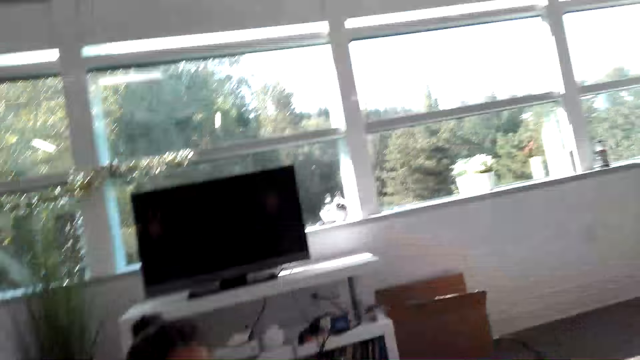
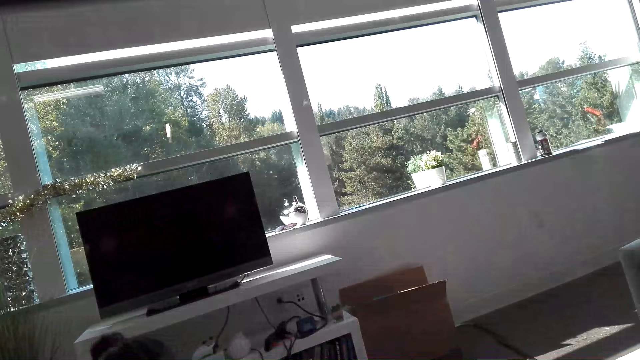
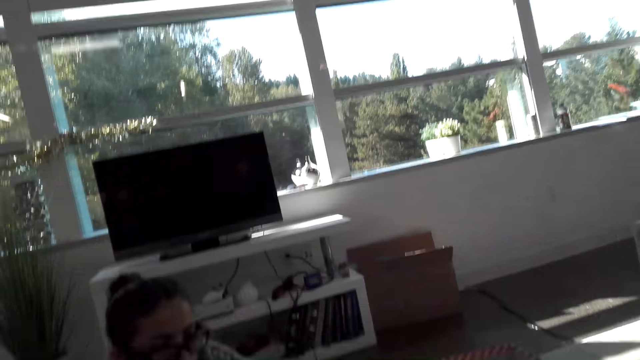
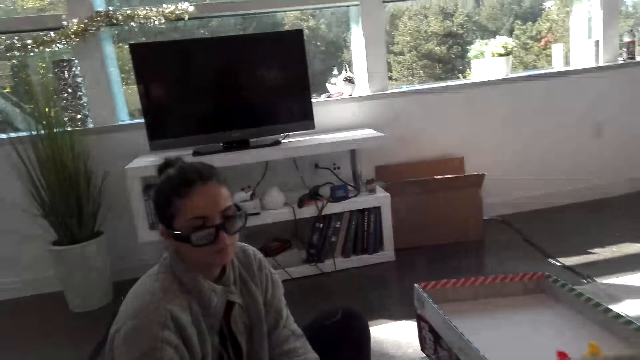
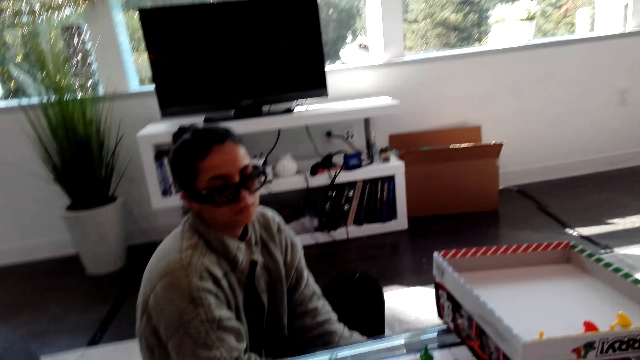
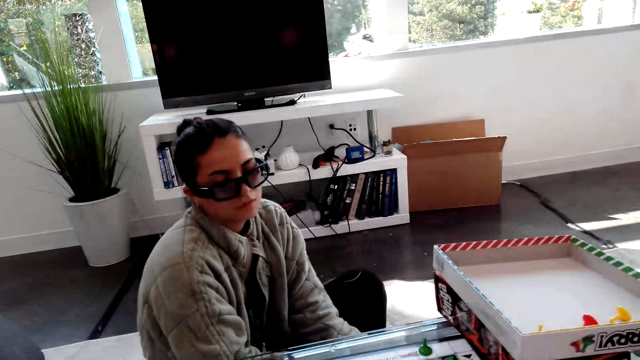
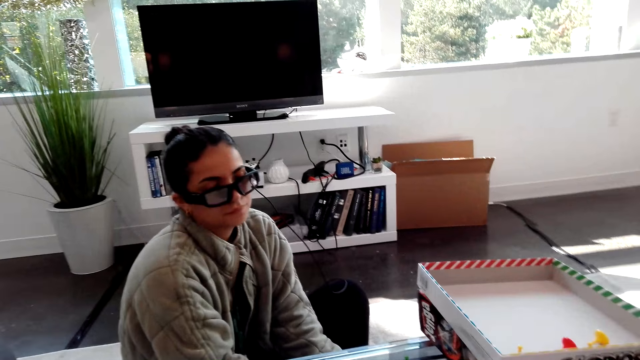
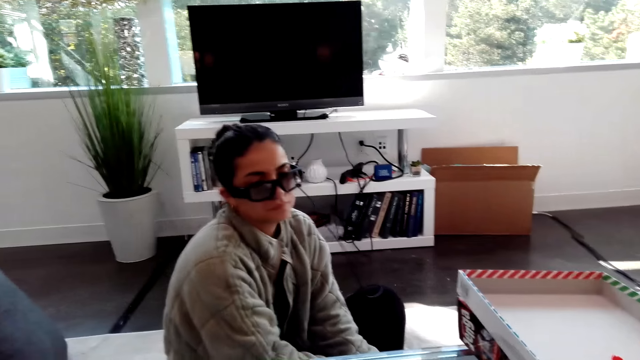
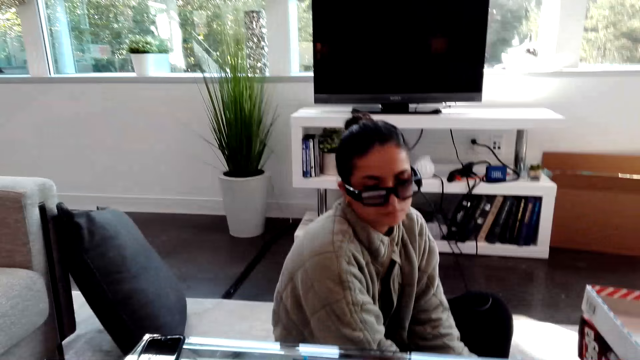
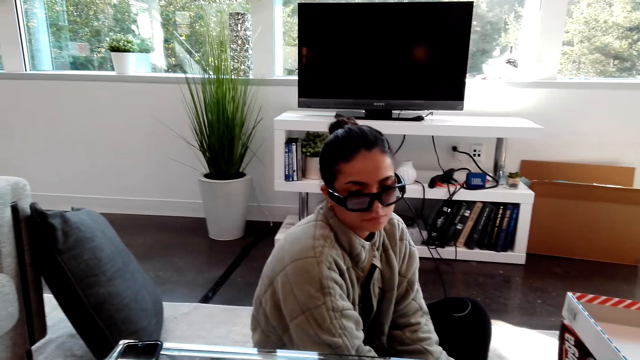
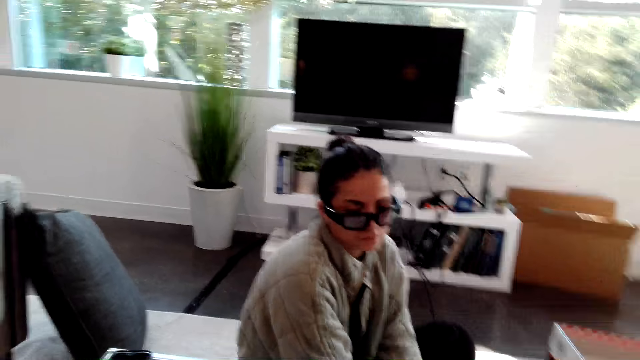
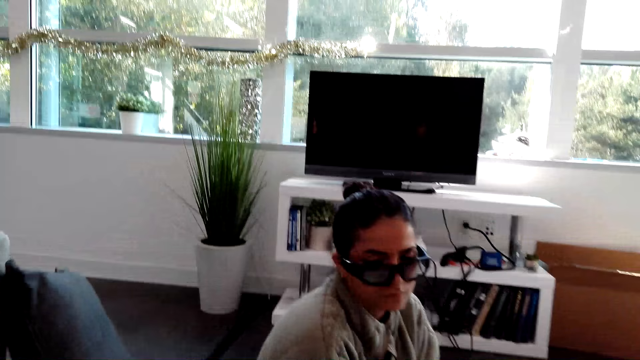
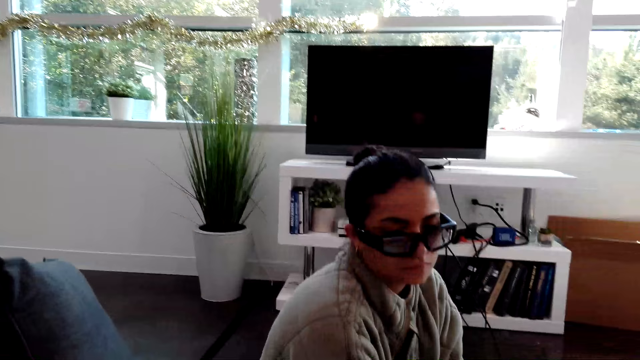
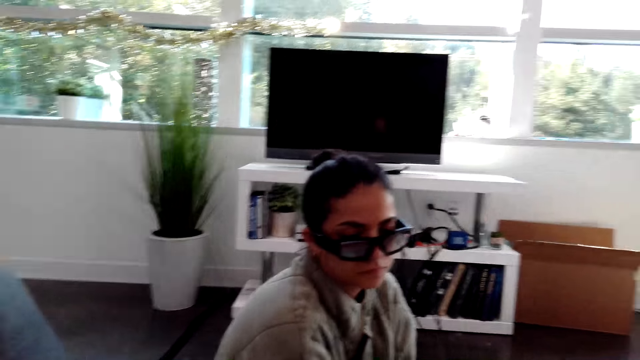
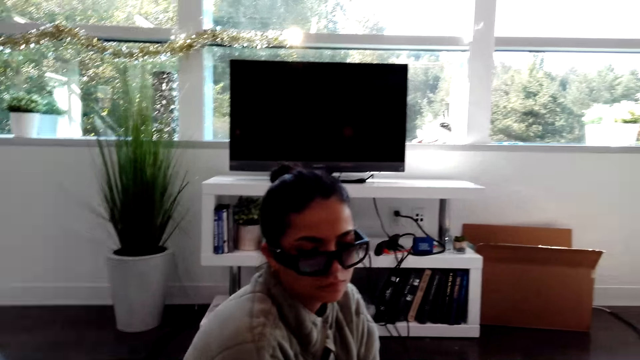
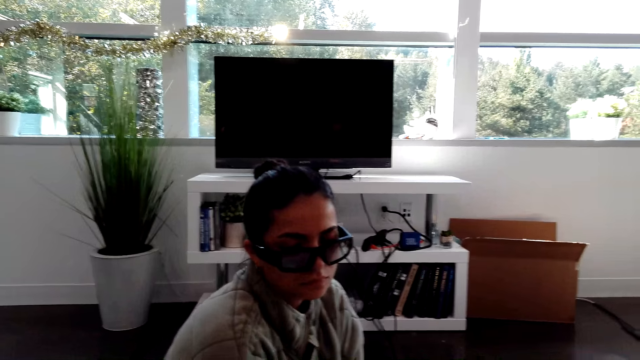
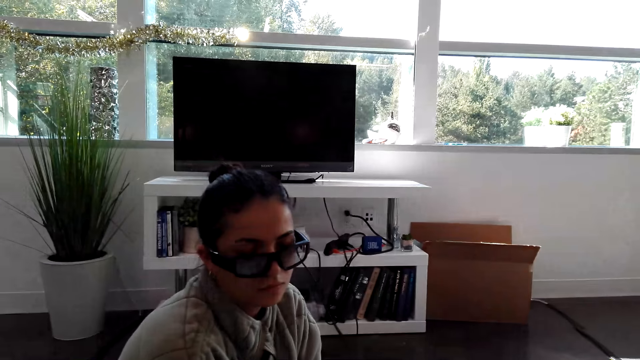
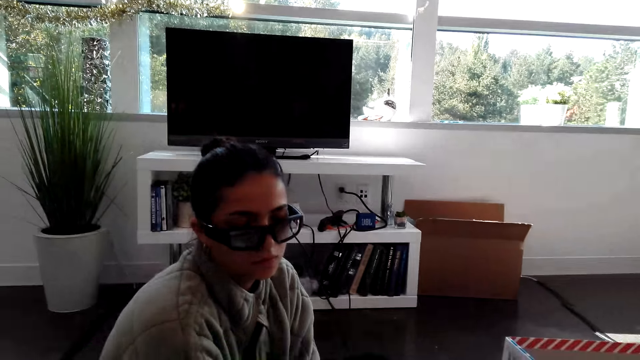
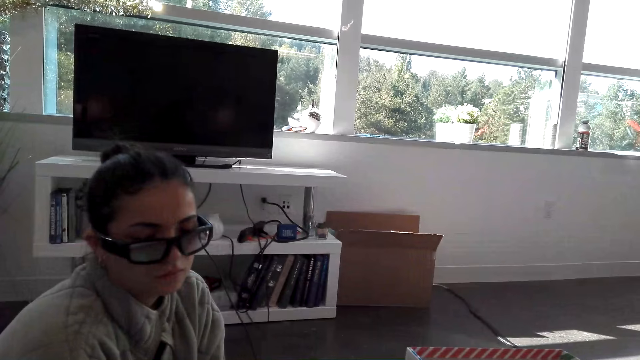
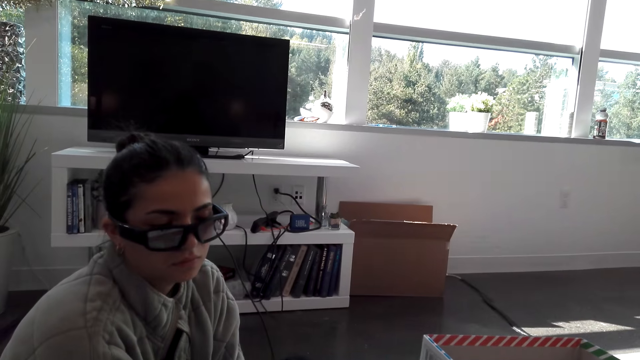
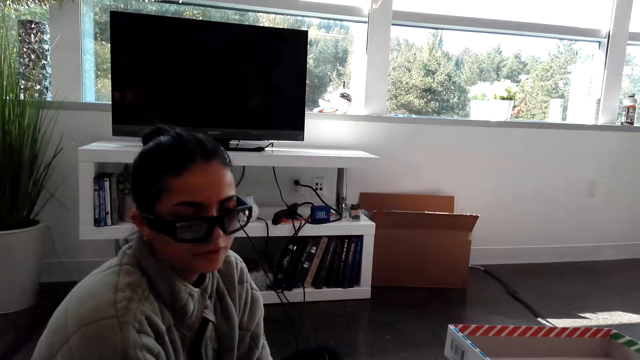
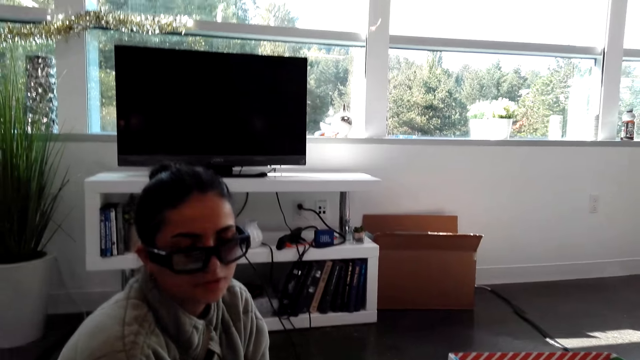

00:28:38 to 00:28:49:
A woman shakes her legs. The camera wearer plays the Sorry dice game.

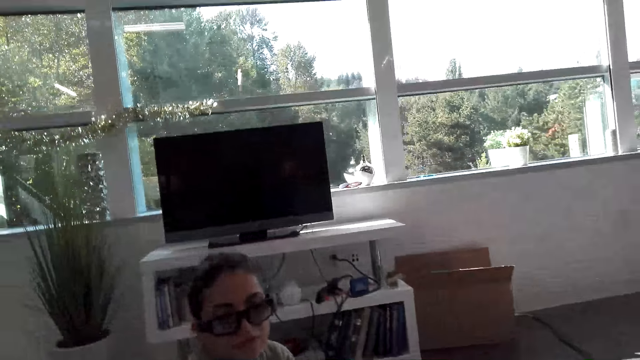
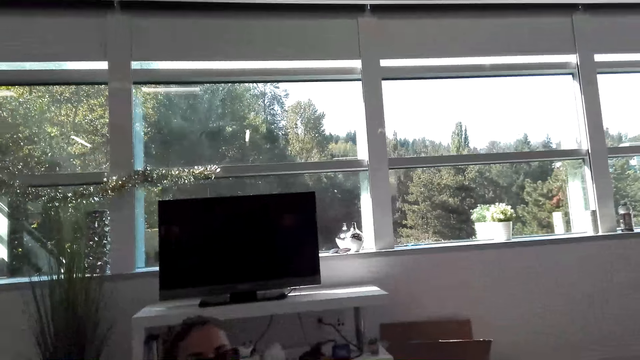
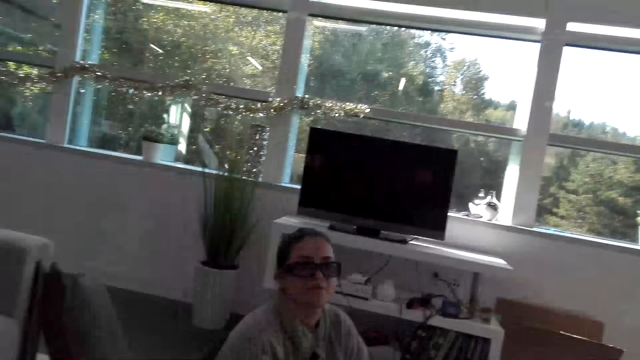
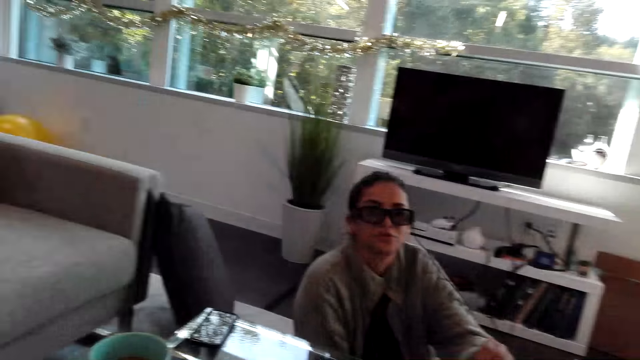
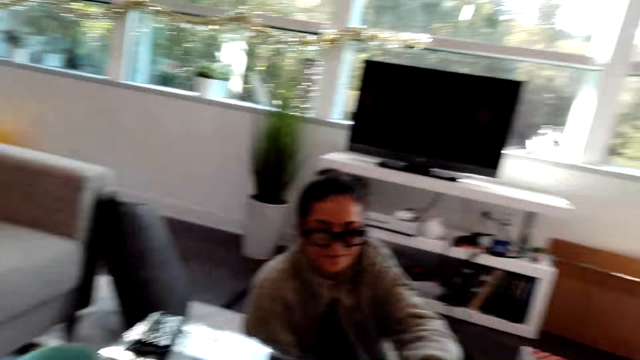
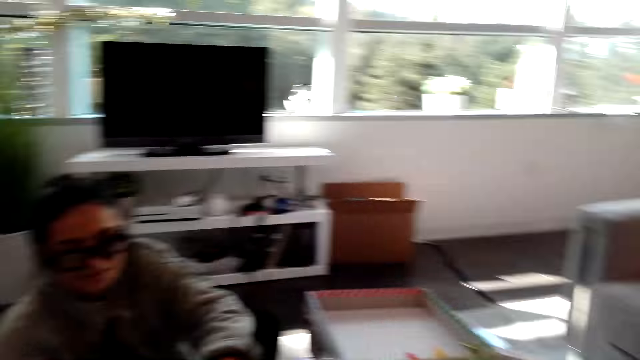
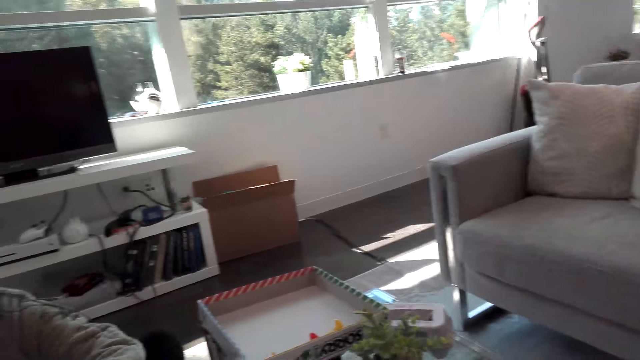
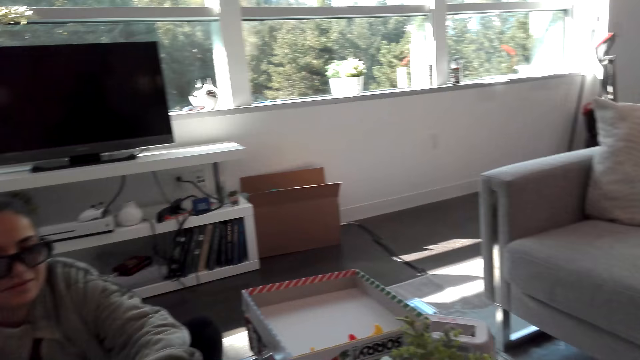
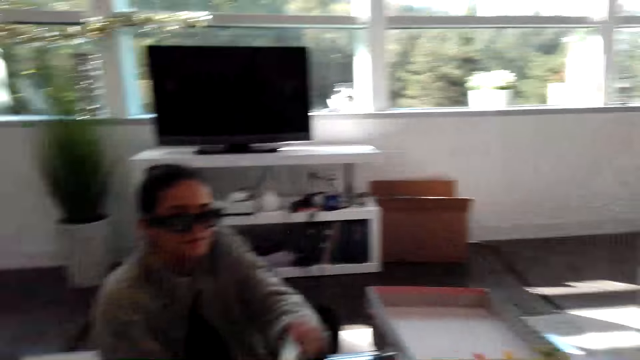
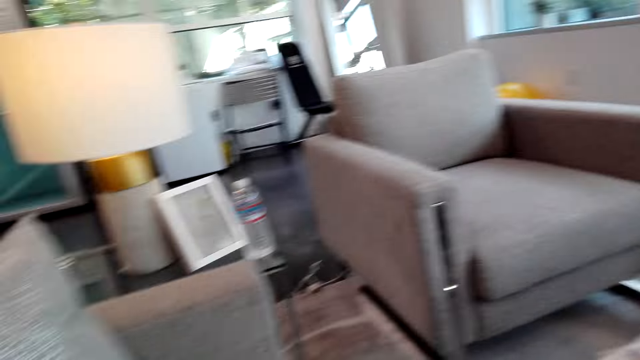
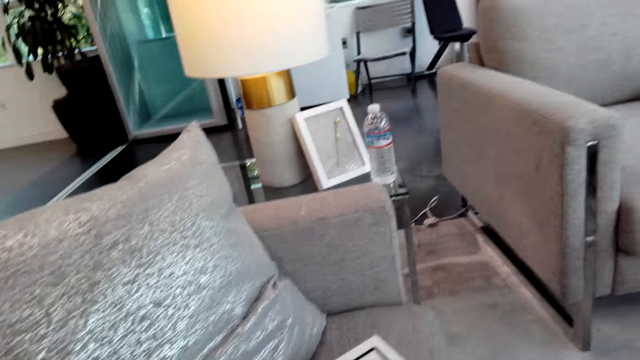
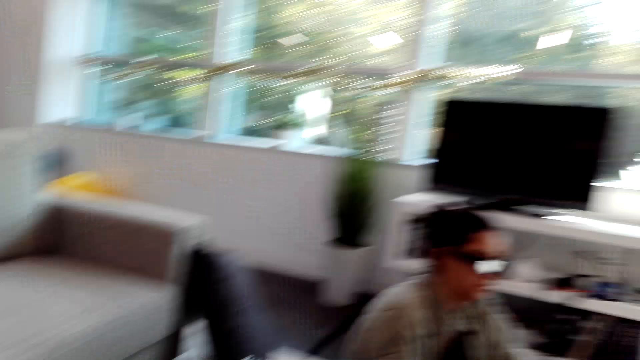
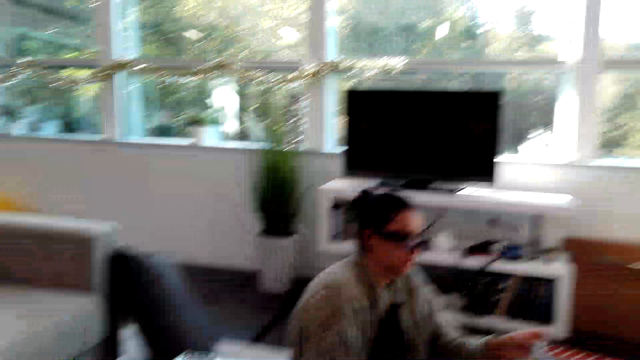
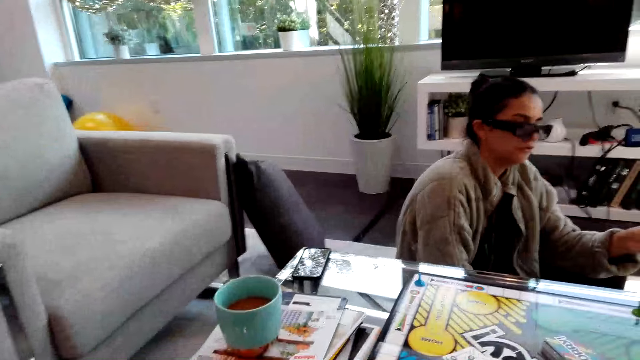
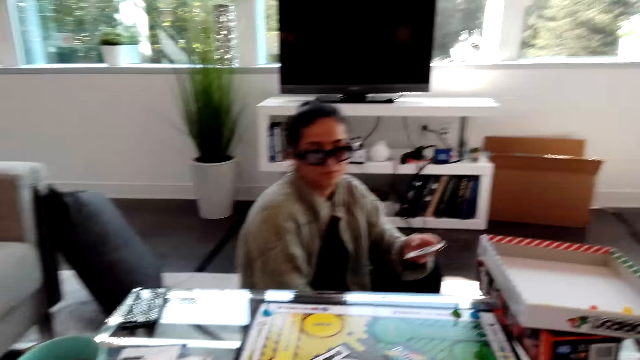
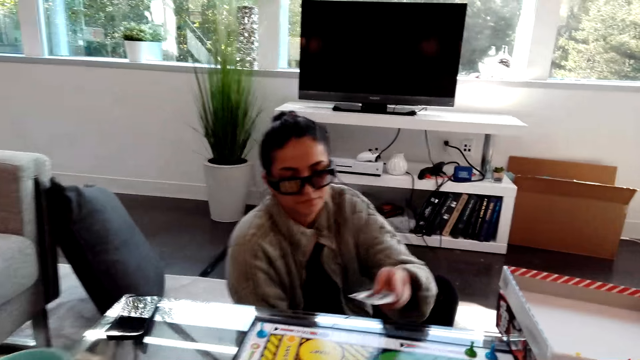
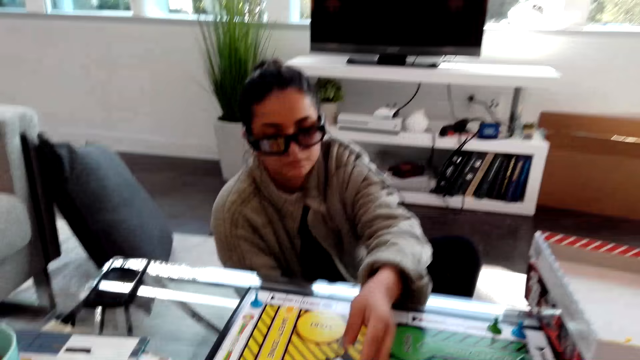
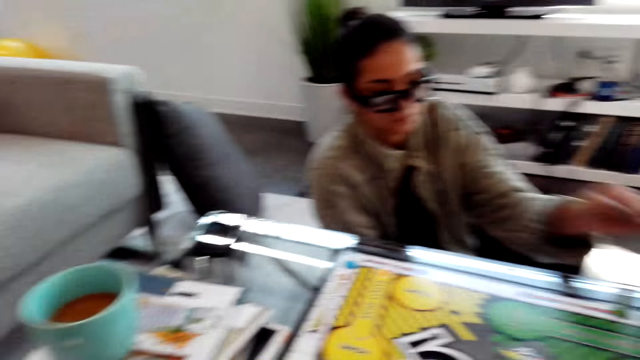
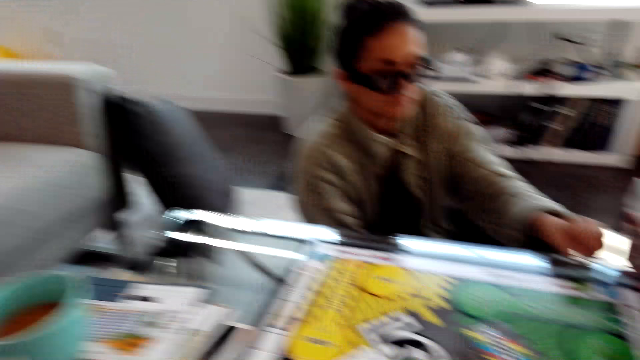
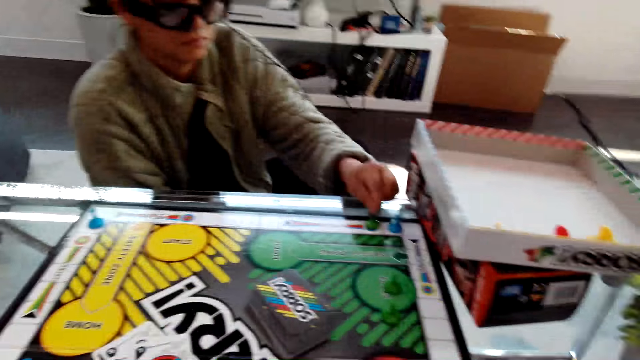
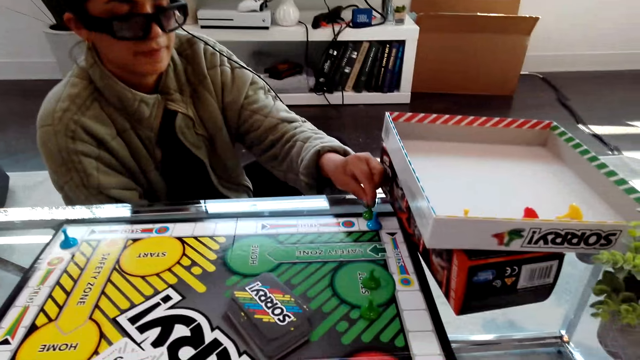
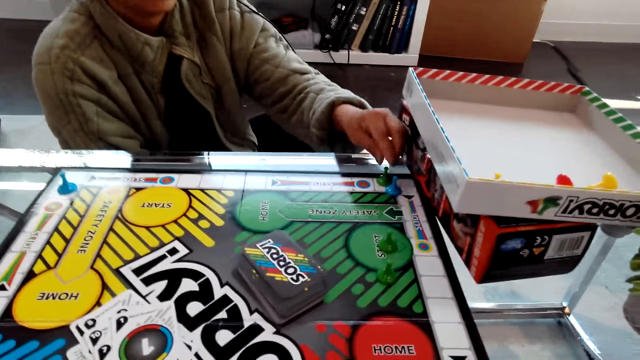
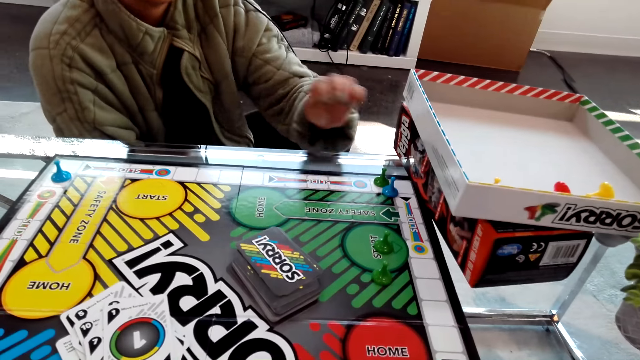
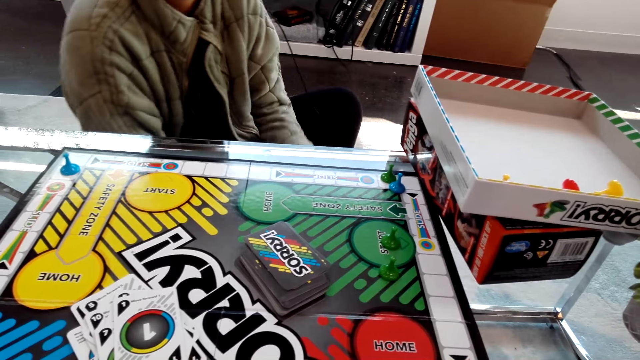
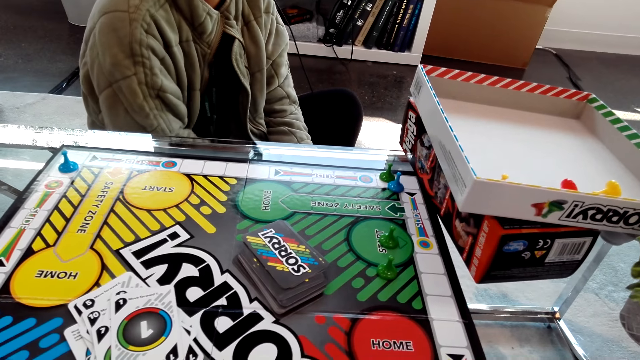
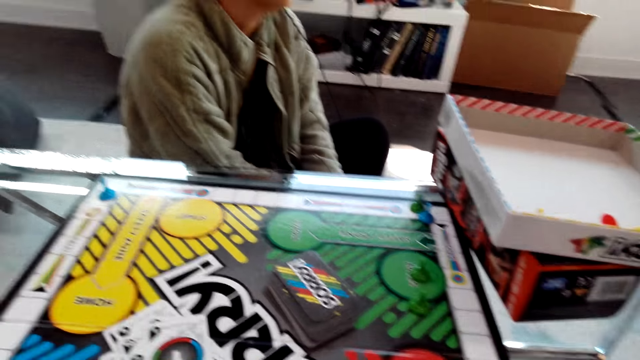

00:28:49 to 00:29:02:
A woman moves a hand. The camera wearer looks around. They talk. The woman puts a card on the table. She moves a chess piece and plays a Sorry dice game.
